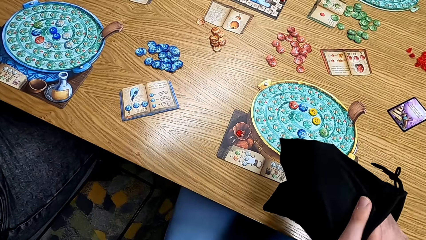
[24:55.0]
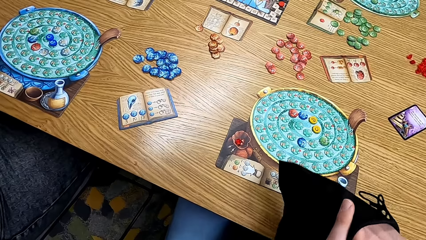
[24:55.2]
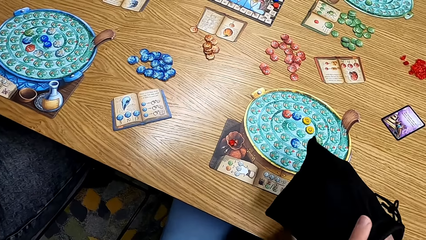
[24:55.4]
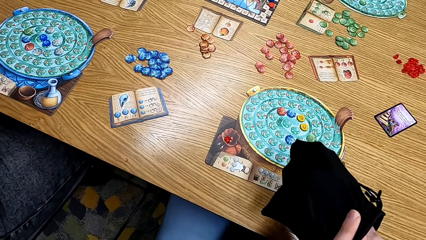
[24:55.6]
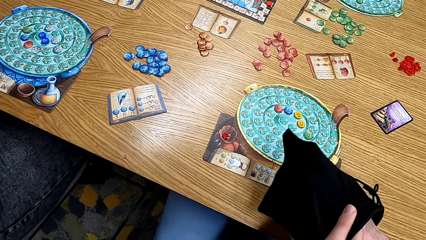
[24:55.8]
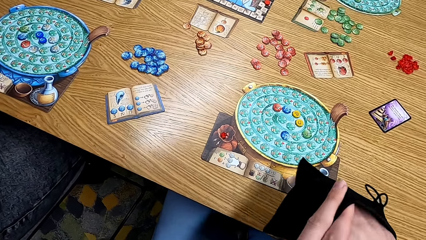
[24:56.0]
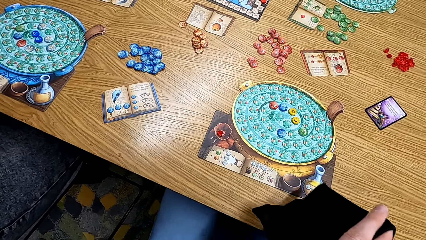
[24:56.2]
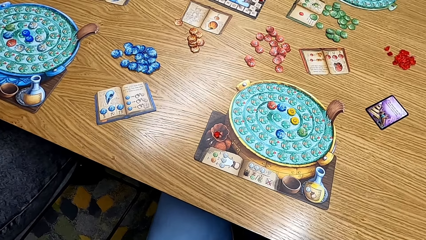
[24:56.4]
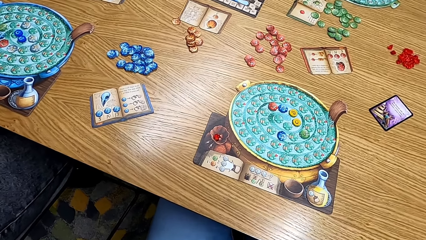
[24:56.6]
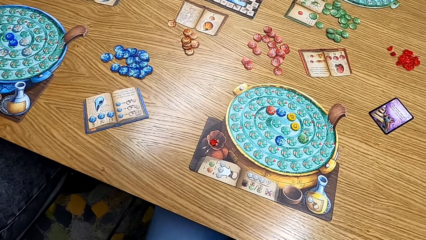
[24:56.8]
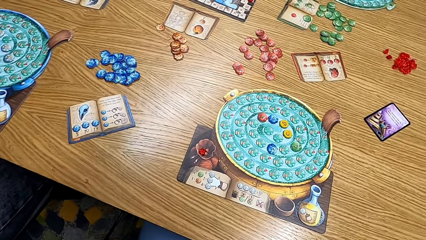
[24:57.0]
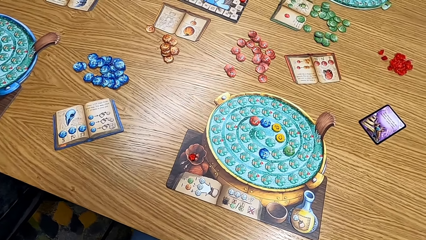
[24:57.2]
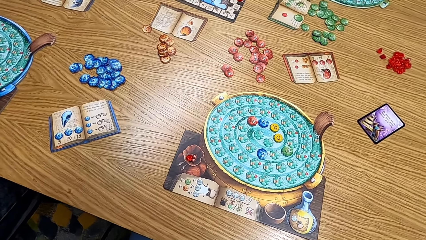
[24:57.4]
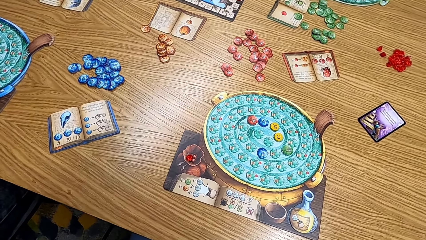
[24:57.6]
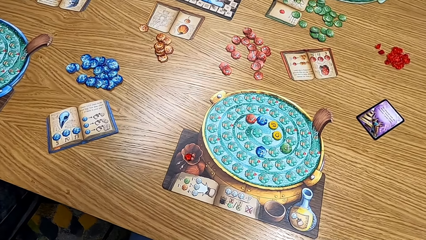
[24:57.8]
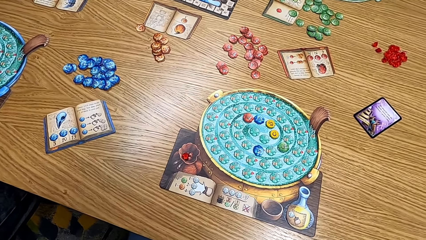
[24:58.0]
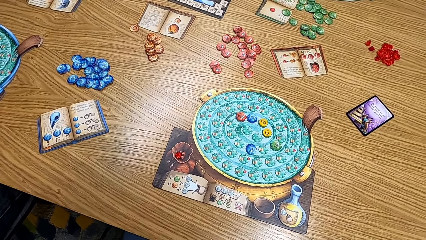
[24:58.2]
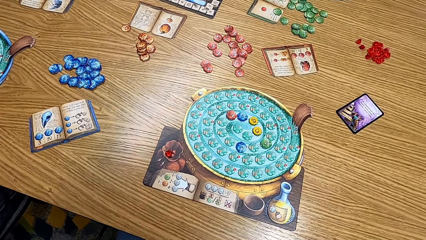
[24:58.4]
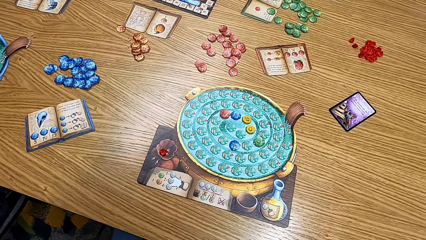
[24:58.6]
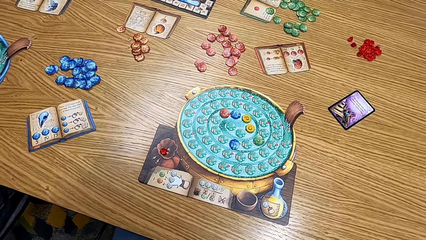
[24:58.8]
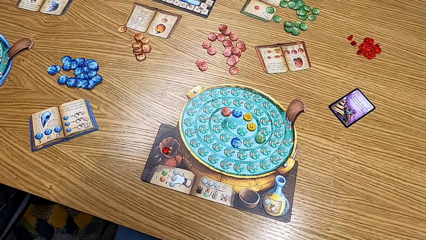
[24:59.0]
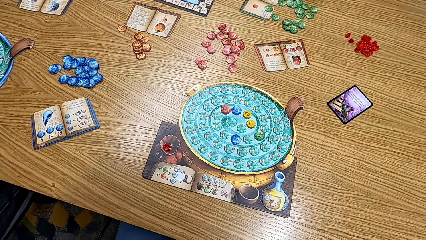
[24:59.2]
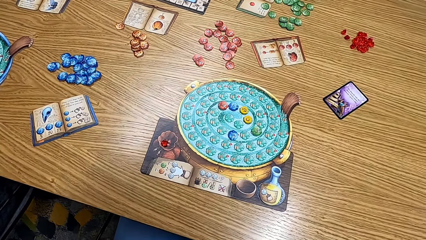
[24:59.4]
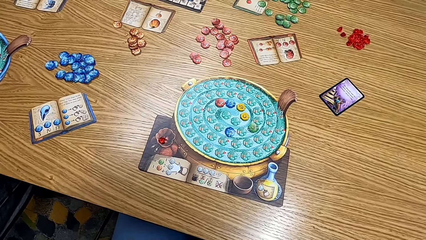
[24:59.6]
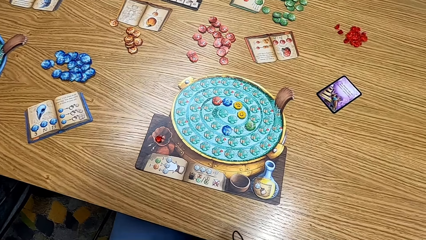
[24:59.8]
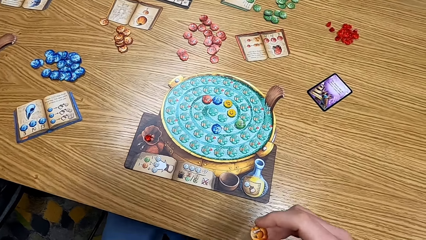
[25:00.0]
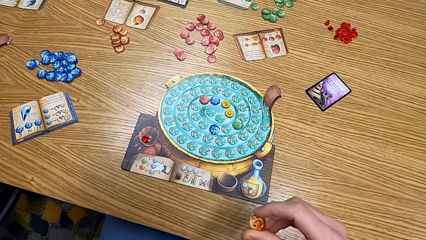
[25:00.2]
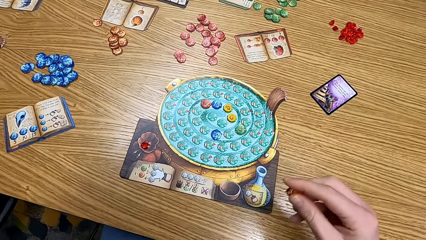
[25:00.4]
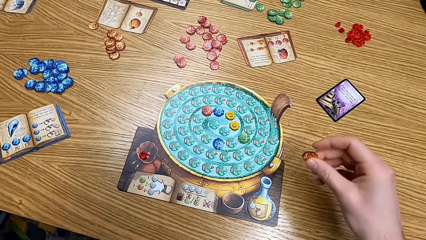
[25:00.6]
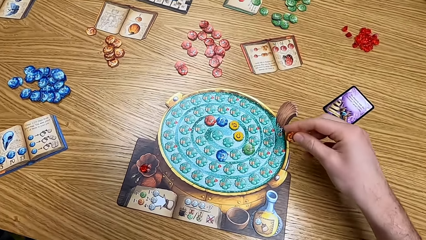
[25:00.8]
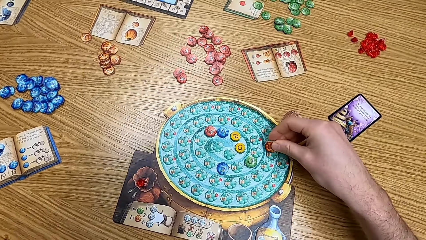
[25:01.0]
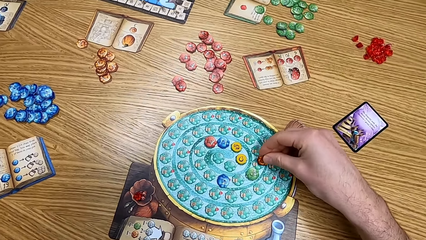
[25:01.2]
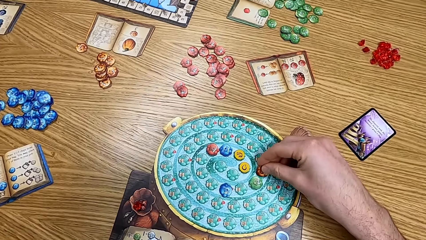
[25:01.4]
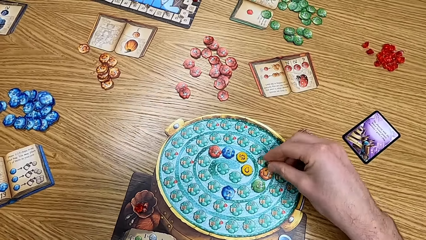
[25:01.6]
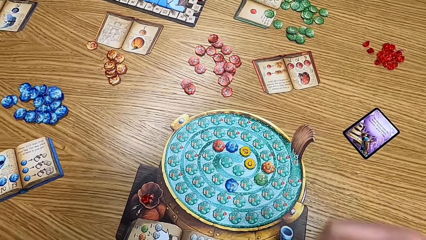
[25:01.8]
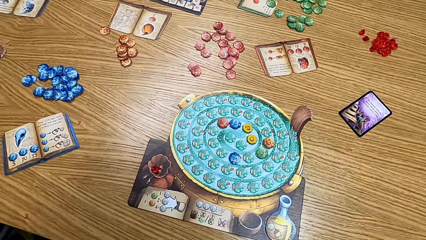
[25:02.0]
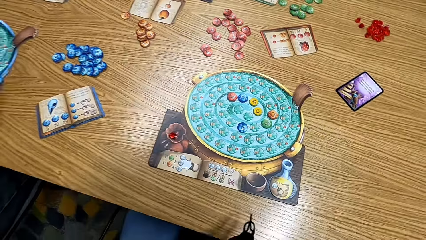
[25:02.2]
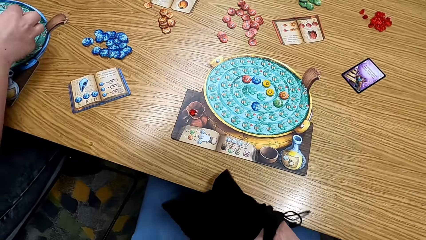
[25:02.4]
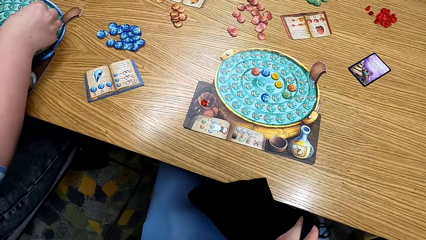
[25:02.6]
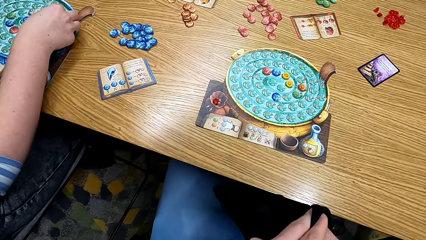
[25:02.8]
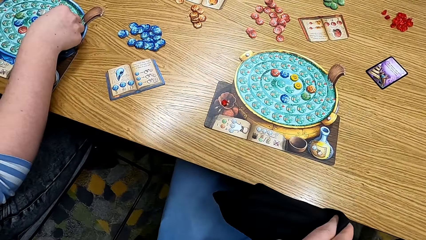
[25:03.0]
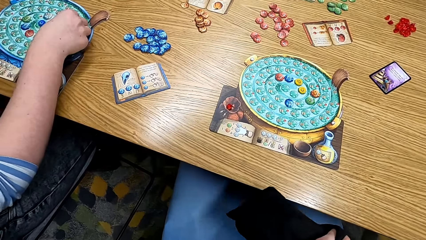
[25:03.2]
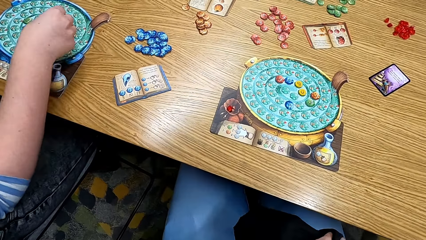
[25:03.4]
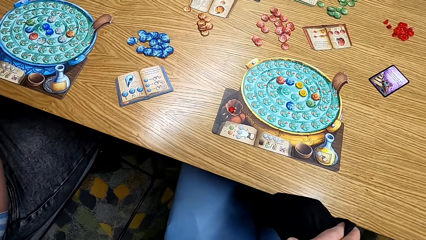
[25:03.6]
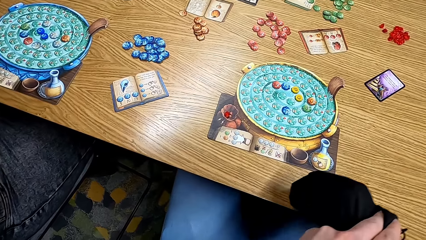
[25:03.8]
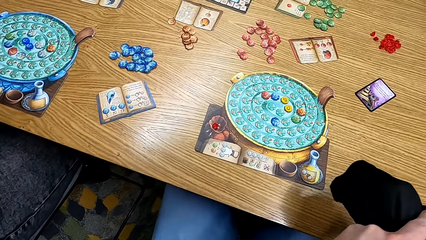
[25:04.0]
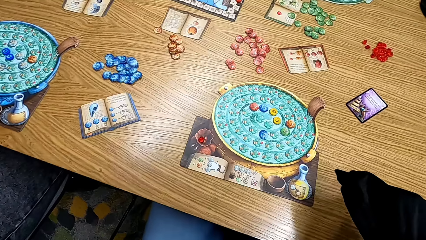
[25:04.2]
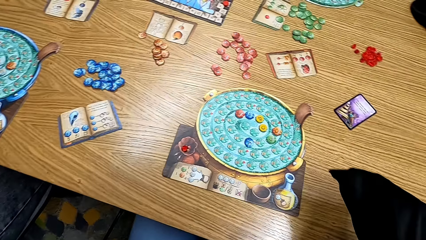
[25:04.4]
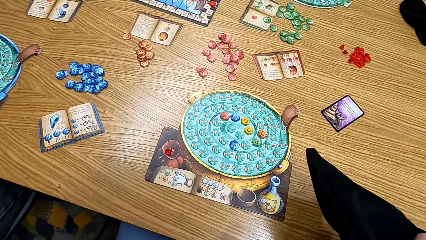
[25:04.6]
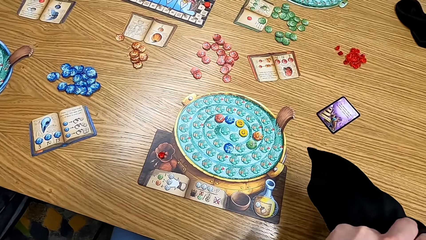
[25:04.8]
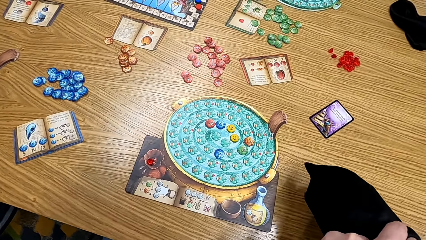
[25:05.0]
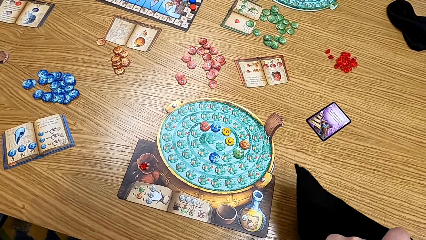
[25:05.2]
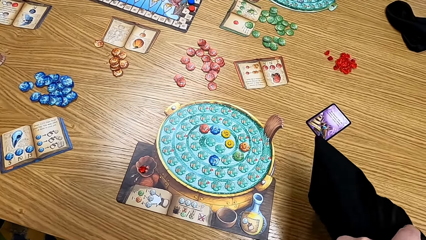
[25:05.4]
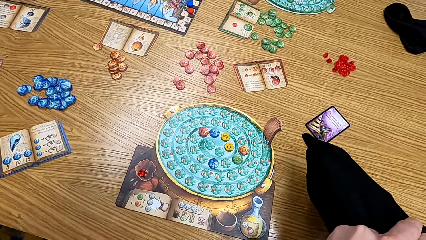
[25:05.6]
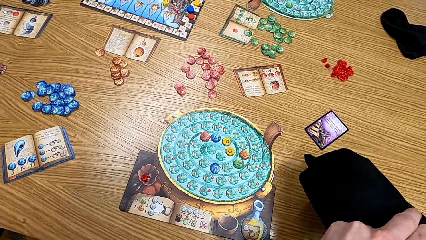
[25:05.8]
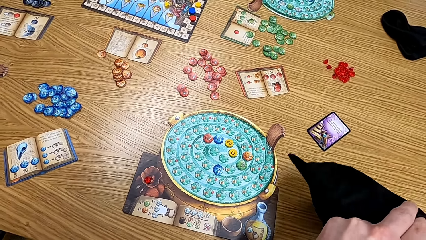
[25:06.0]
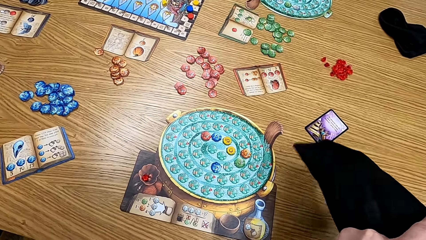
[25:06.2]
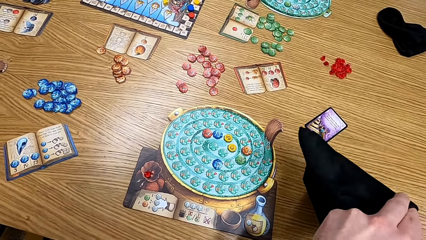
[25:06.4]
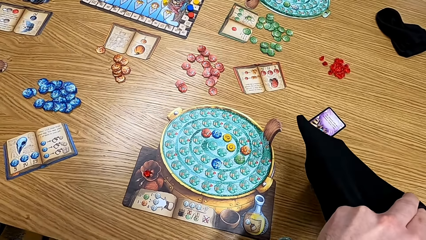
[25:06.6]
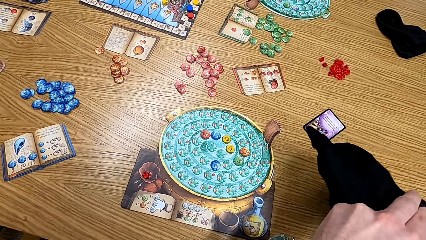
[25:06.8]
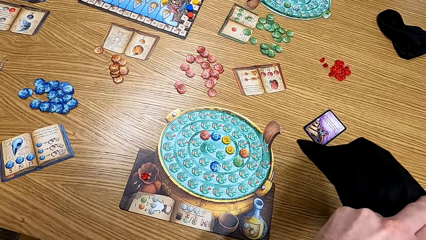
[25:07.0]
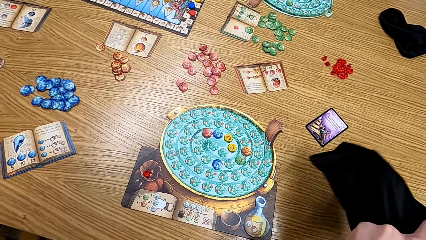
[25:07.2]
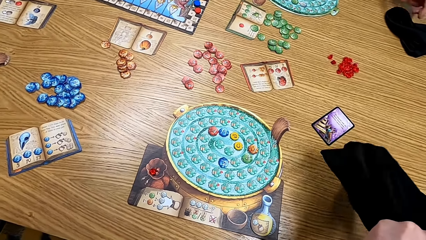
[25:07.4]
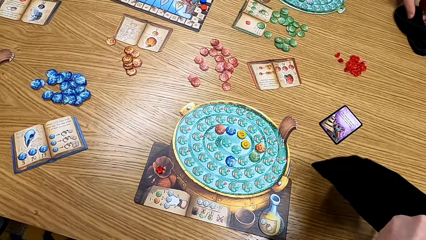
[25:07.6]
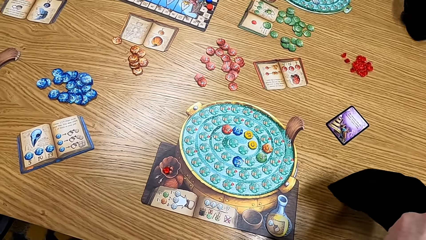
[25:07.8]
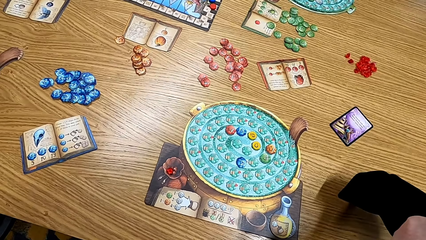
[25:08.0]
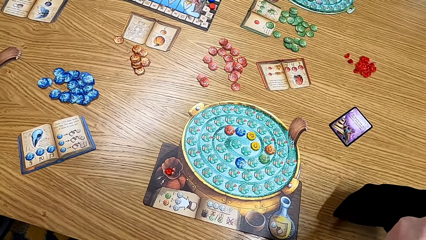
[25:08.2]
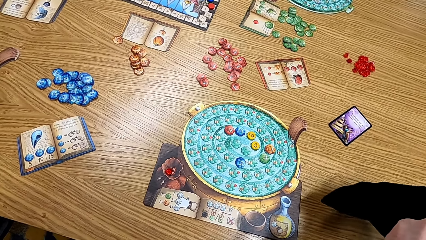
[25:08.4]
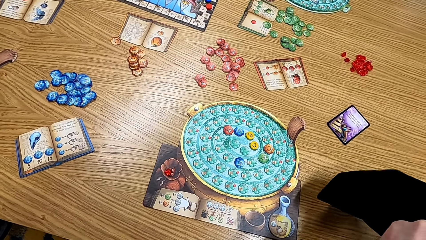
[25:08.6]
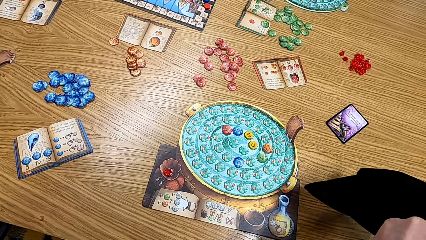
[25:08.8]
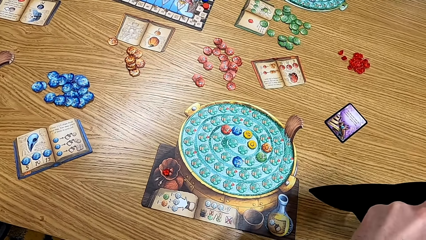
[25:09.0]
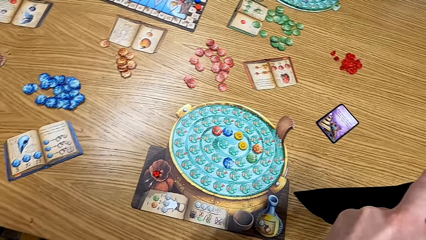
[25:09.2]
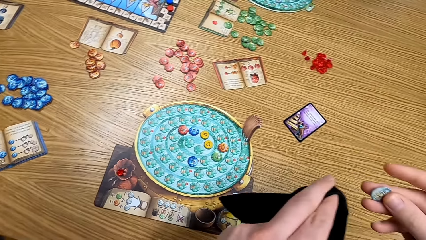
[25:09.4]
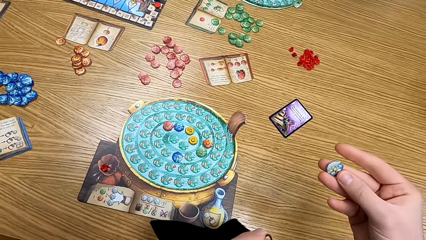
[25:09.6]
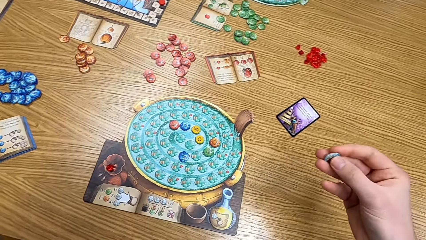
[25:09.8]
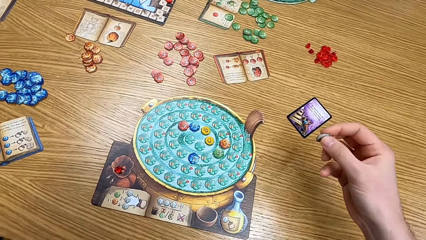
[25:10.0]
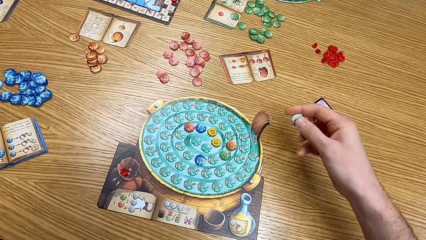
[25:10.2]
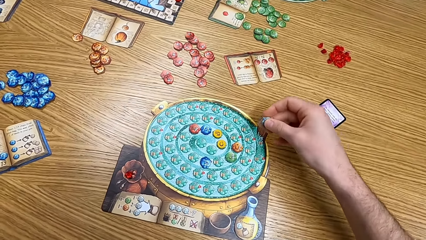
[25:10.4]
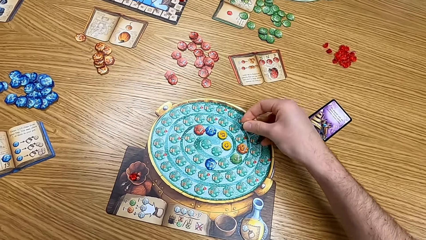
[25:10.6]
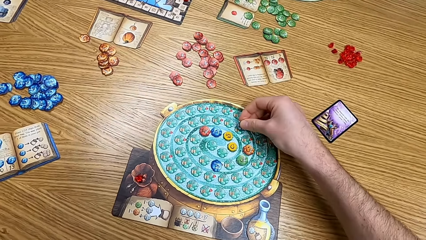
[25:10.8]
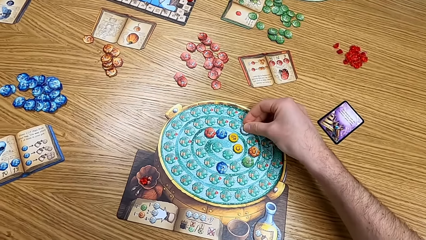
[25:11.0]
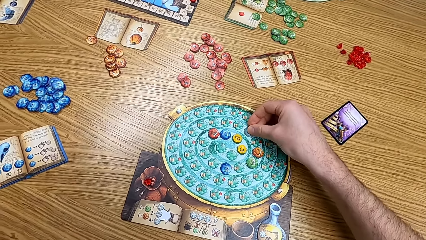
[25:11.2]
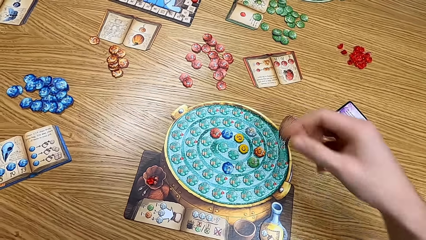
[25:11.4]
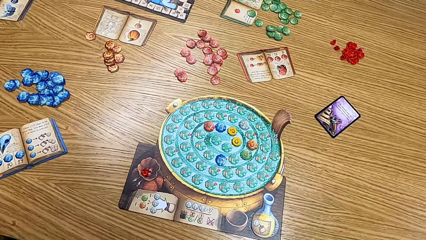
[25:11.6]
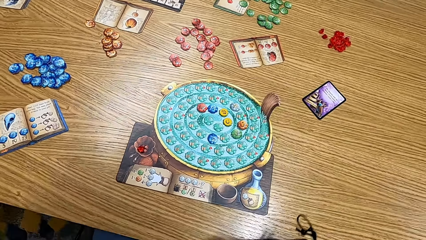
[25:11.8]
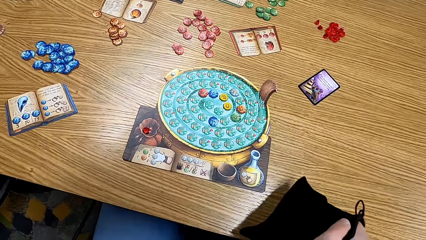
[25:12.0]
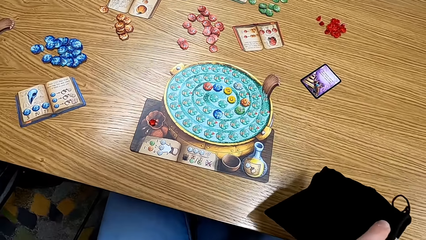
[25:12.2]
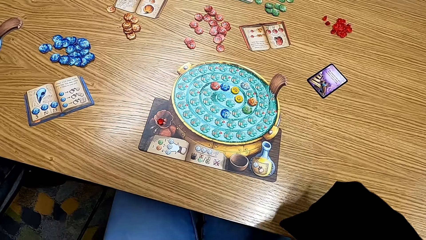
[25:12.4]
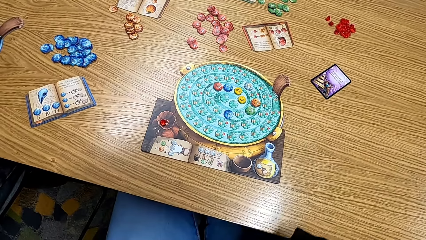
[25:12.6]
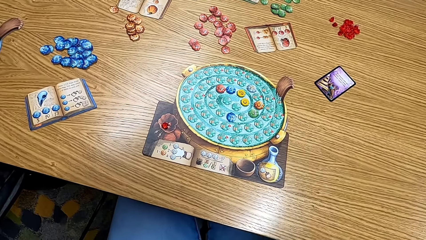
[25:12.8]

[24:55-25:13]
The camera wearer looks at the table. They put the cards on the table. A lady places a chip on the board. The camera wearer picks the cards from the bag. They put the cards on the table.
